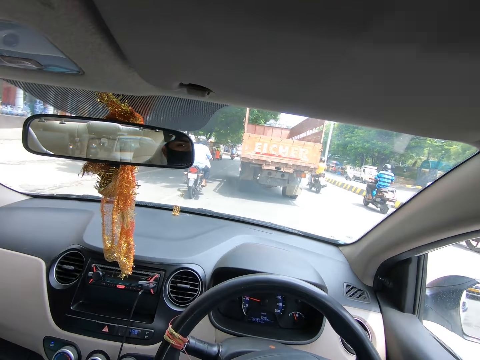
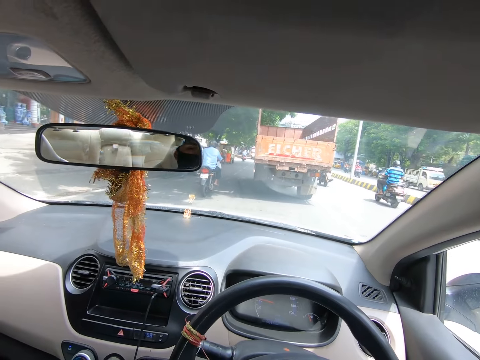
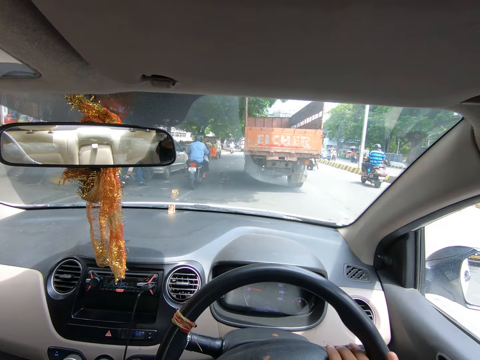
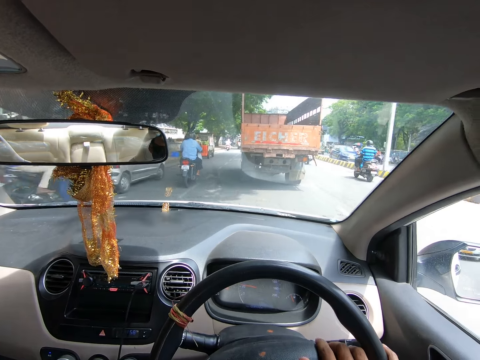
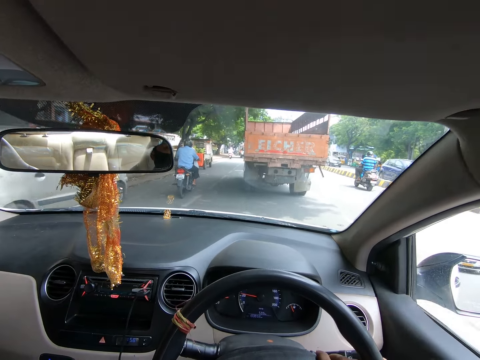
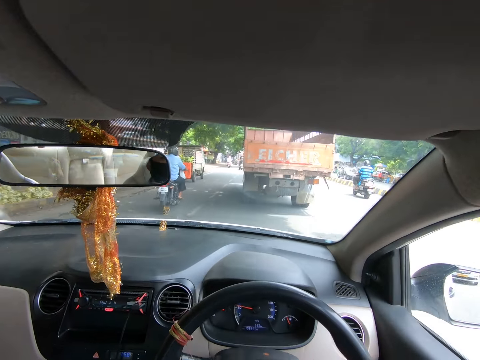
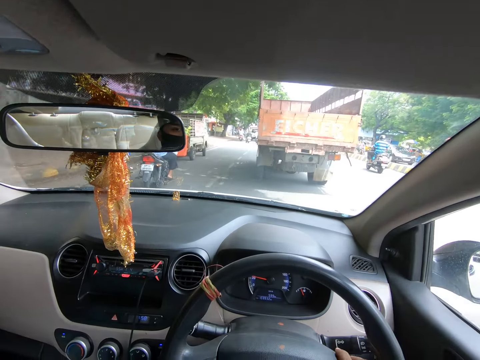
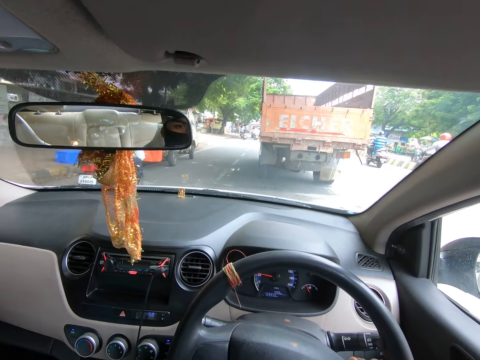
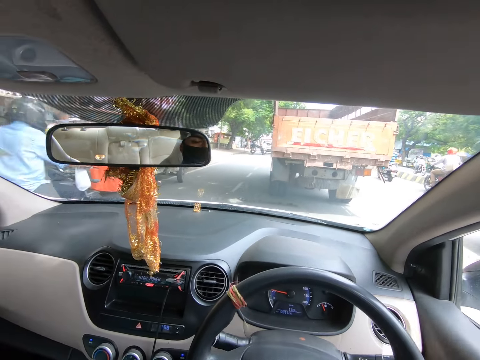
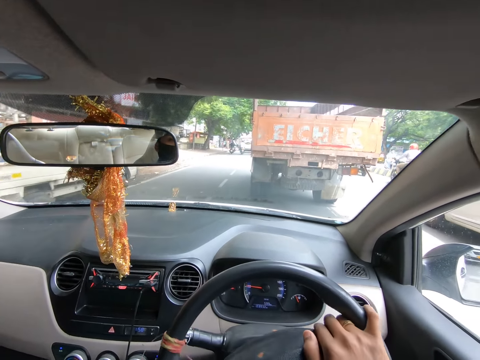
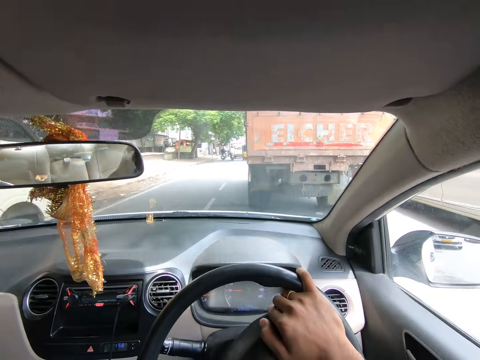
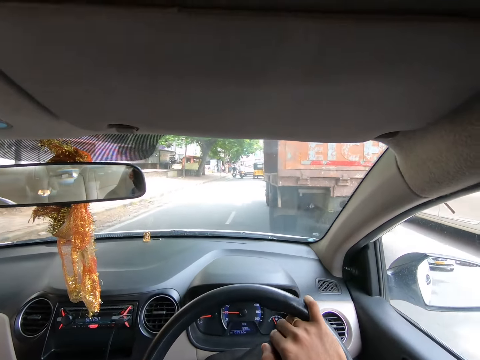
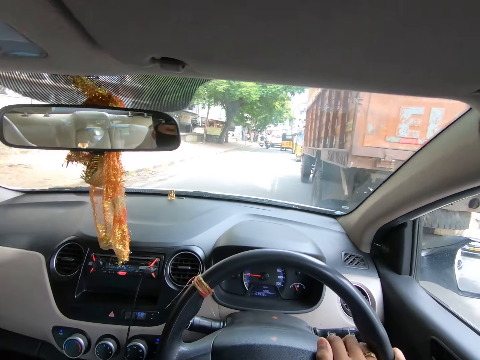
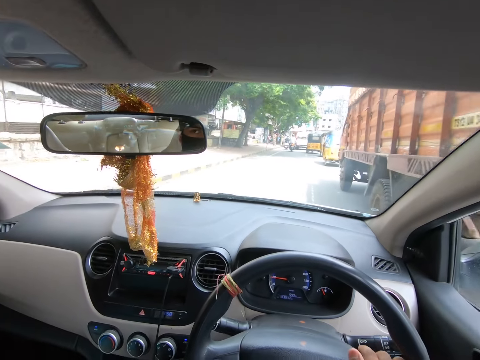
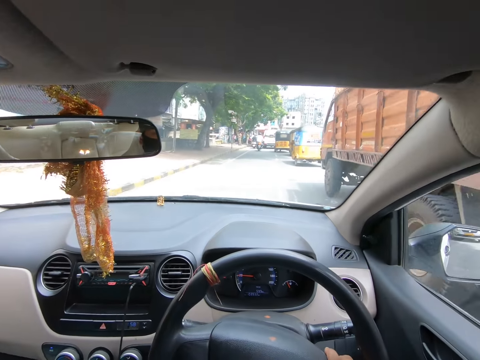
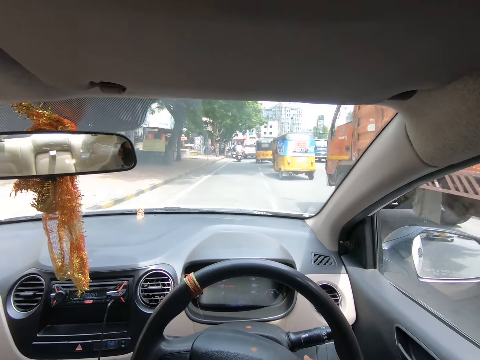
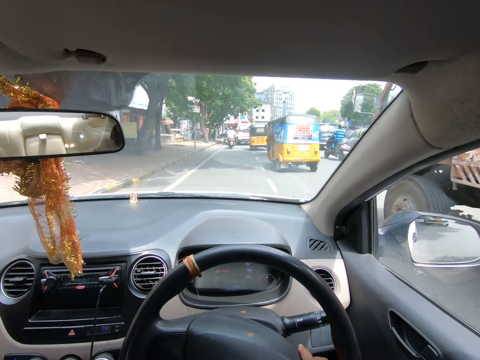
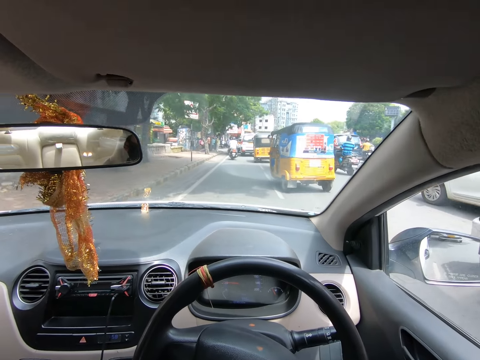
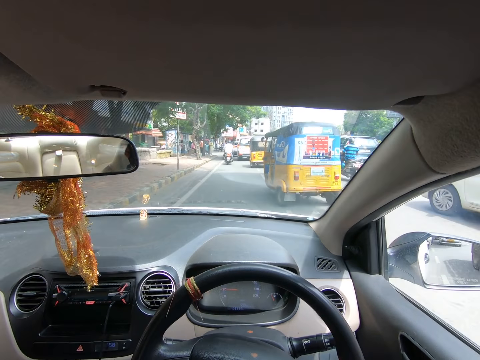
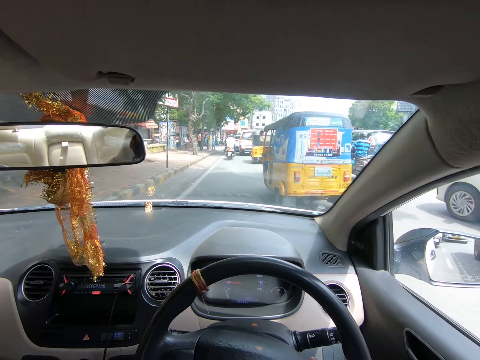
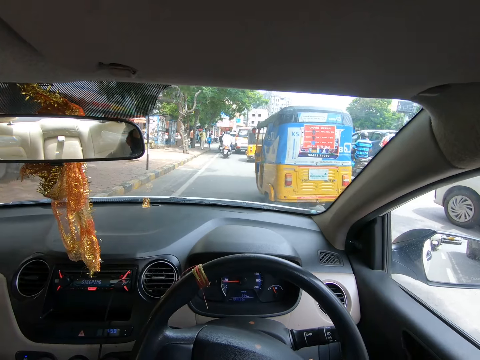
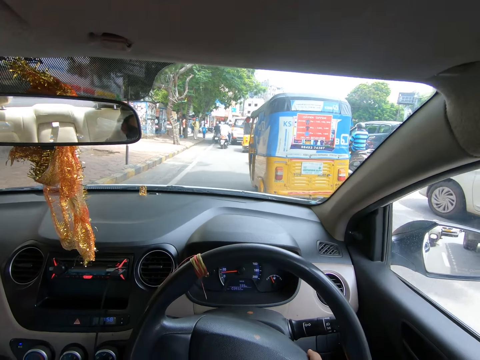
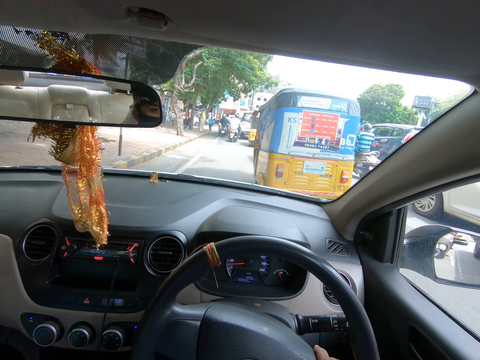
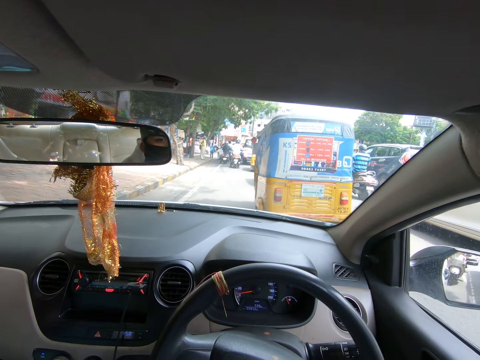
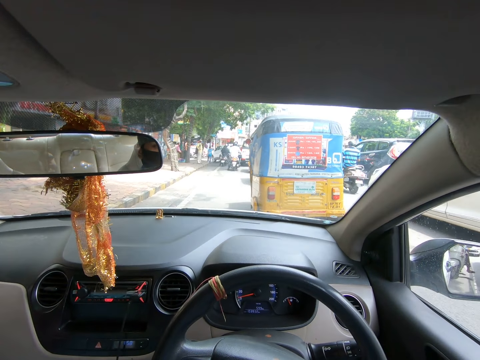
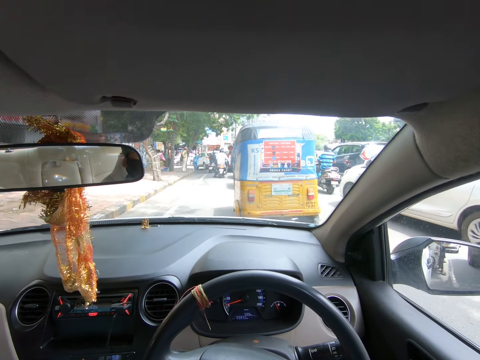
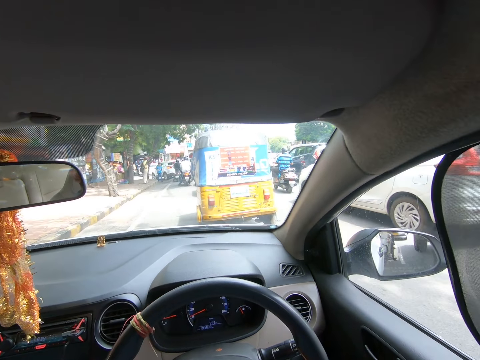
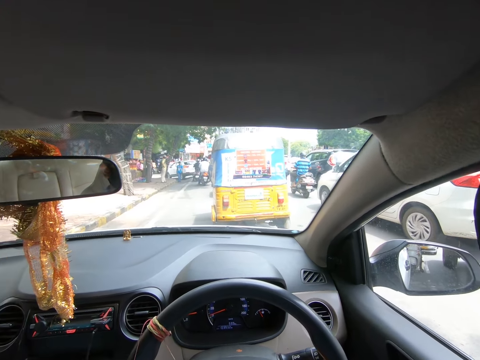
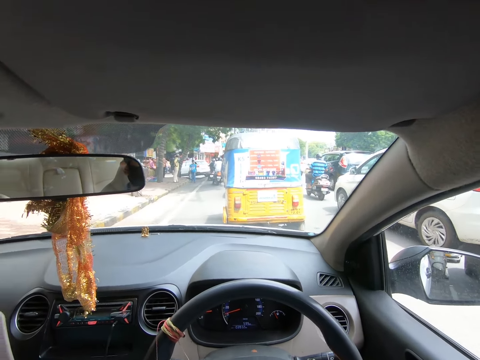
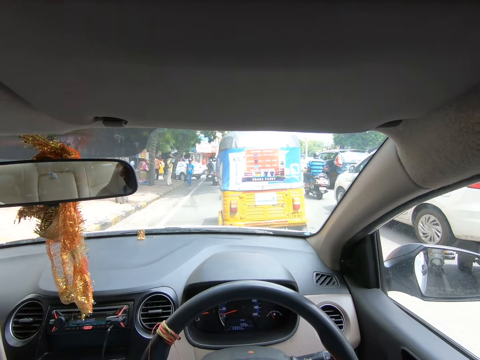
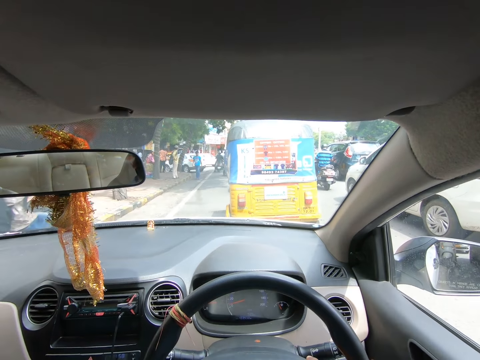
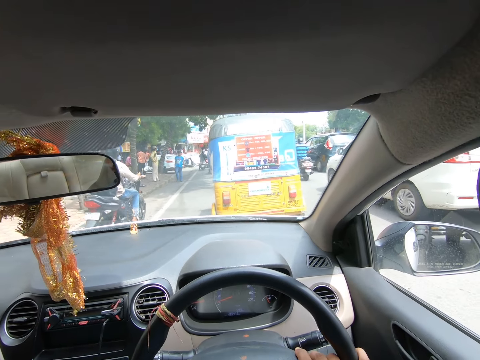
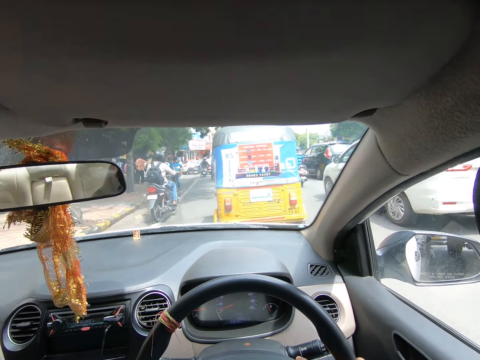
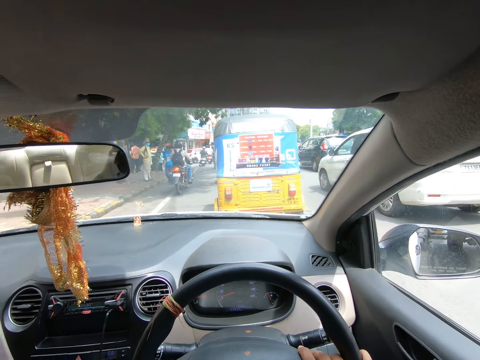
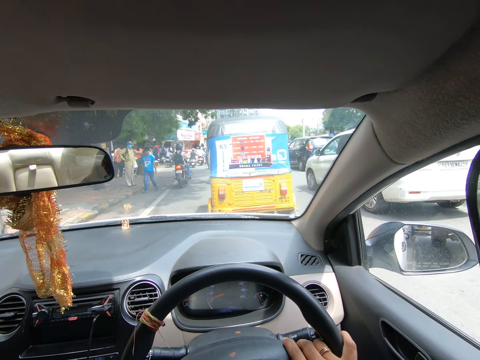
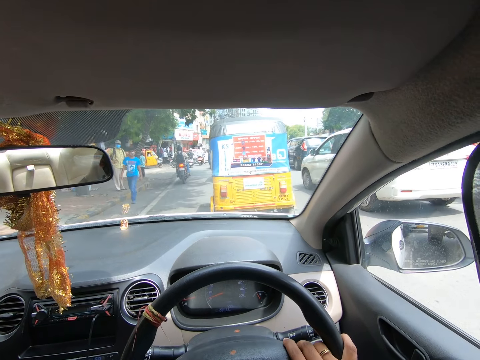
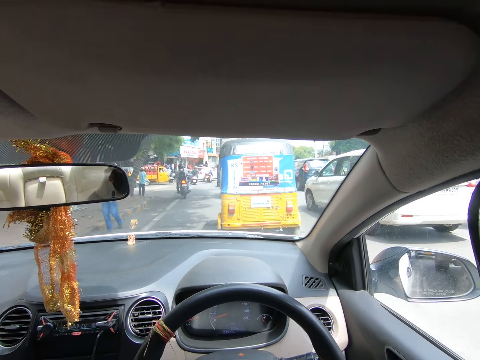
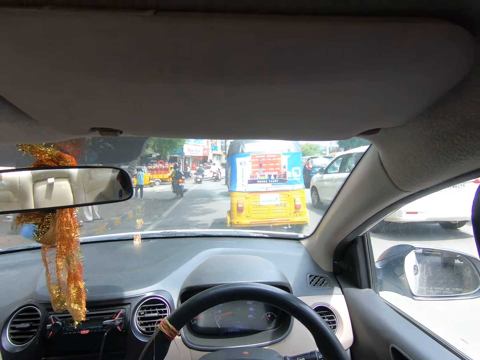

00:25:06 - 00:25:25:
The camera wearer drives the car on the road repeatedly.

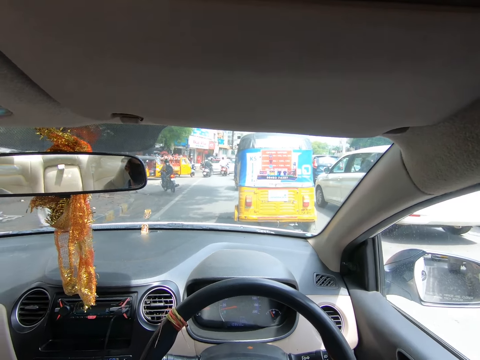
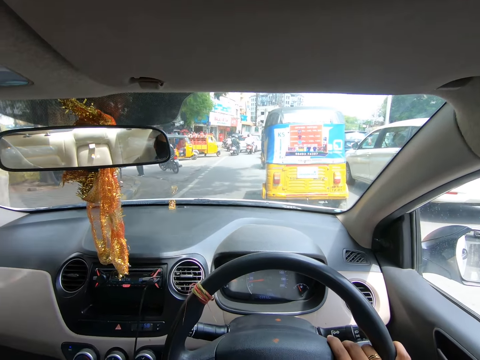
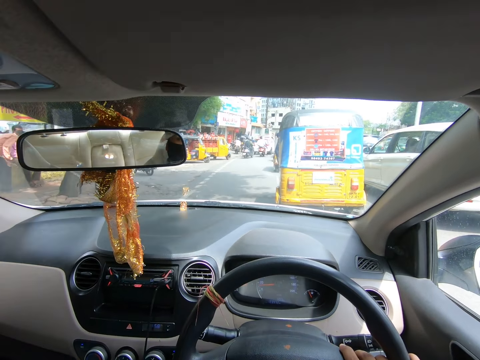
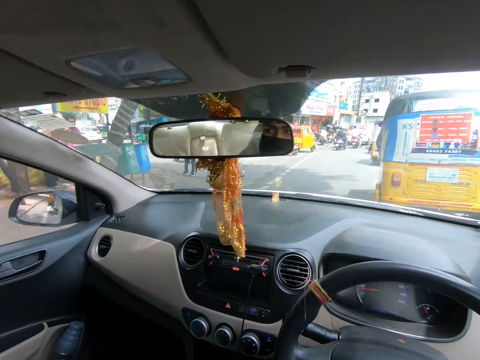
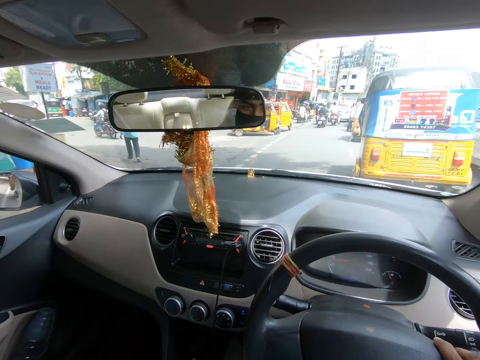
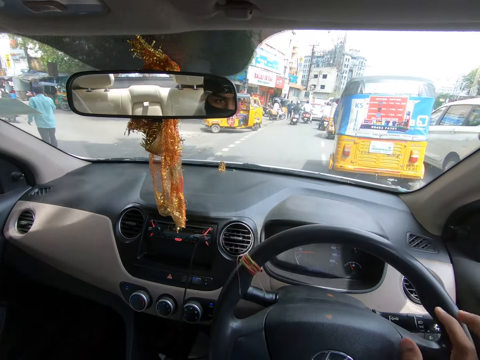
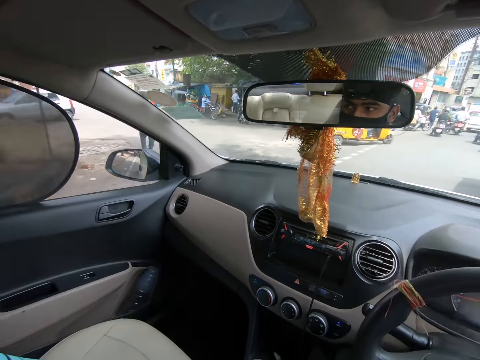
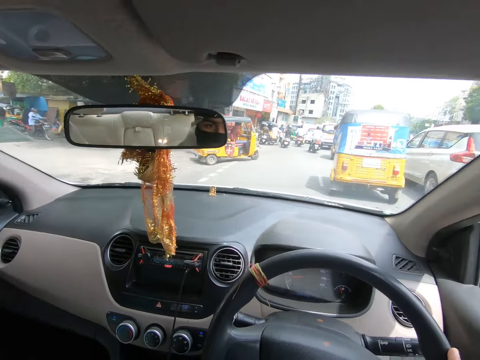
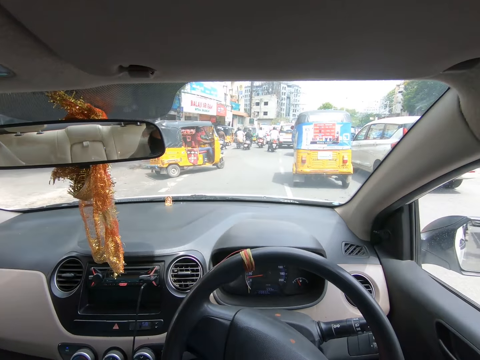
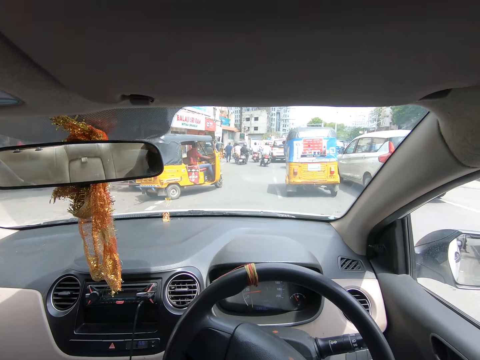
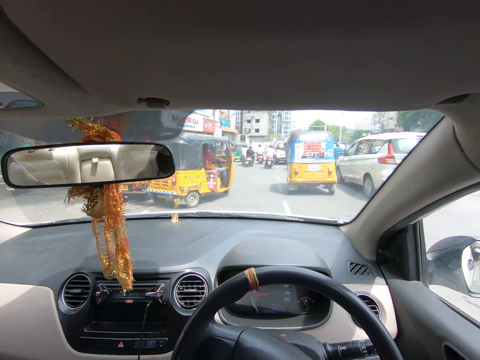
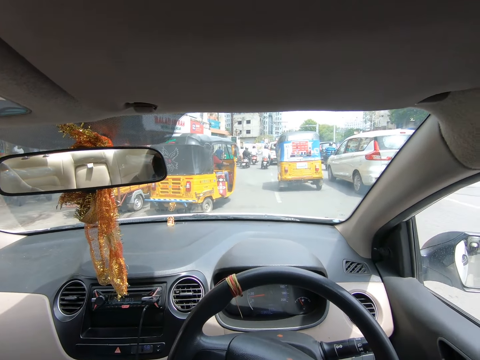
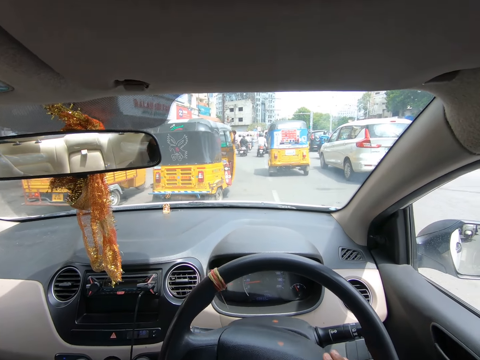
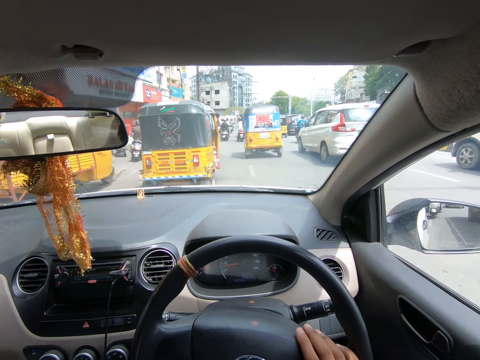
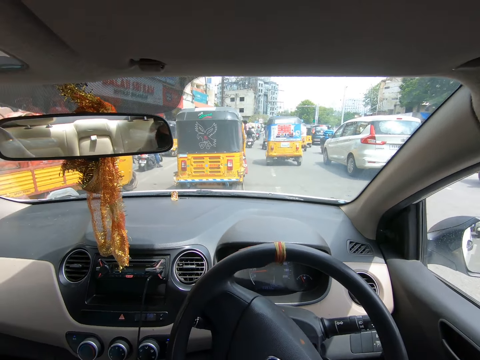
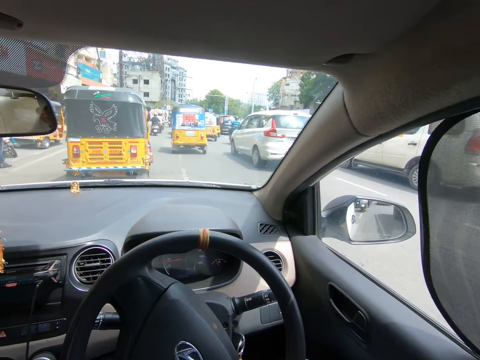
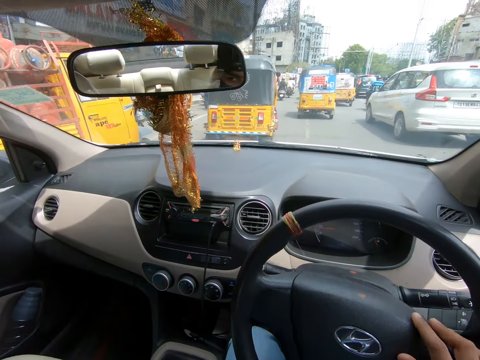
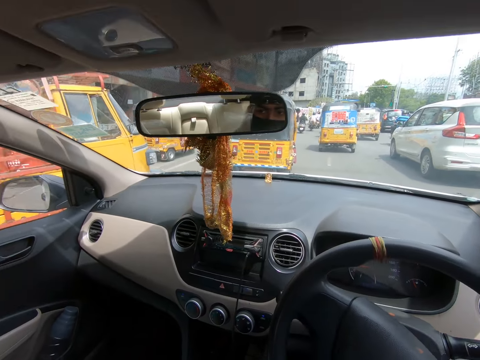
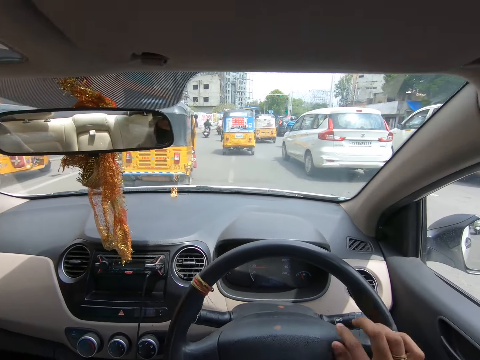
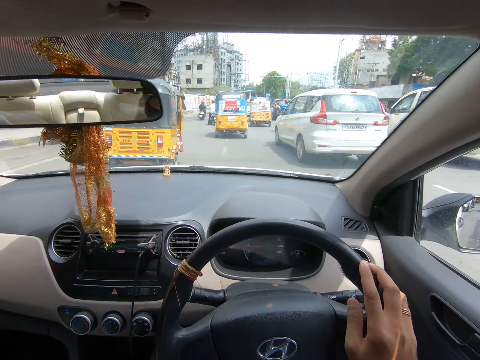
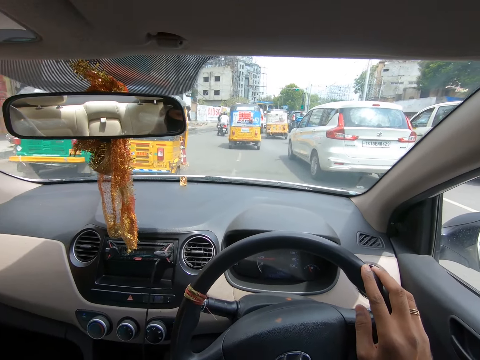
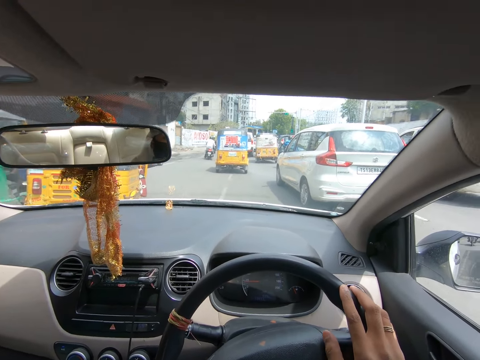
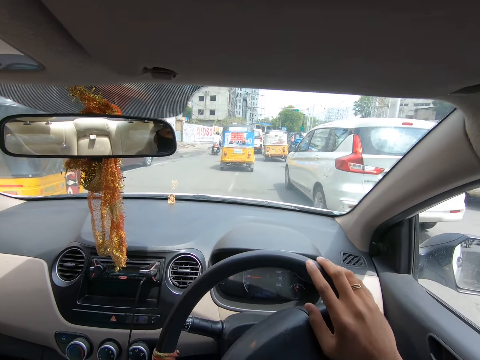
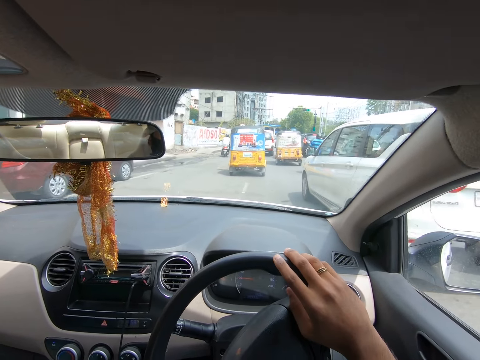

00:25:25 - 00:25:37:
The camera wearer looks around. They look around again. They drive the car on the road. They drive the car on the road again.
